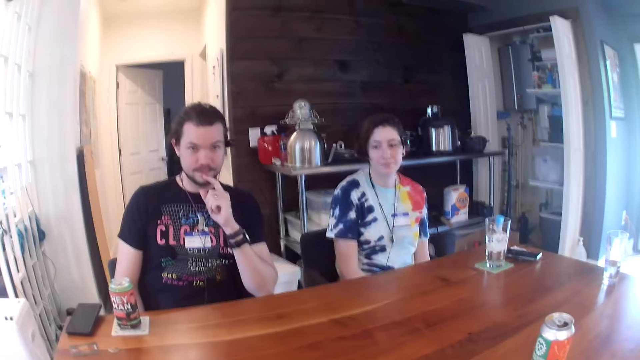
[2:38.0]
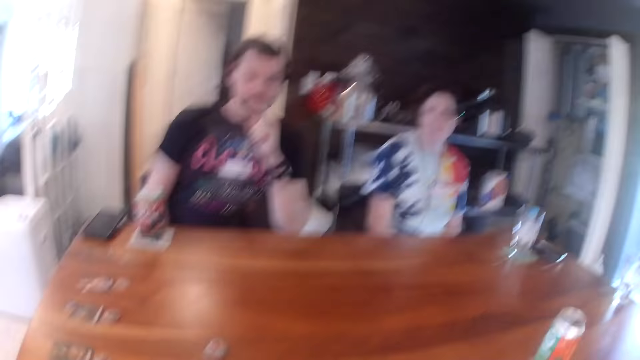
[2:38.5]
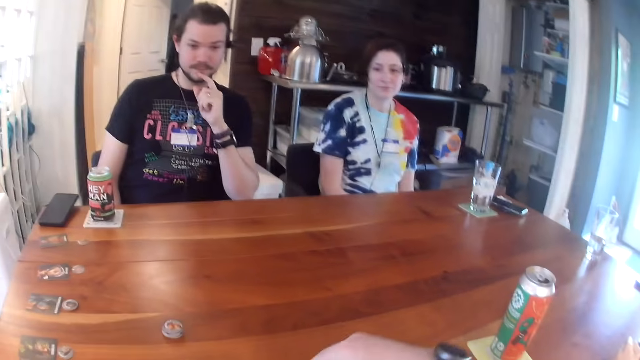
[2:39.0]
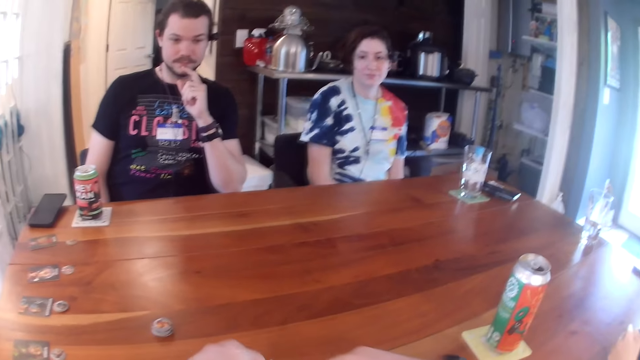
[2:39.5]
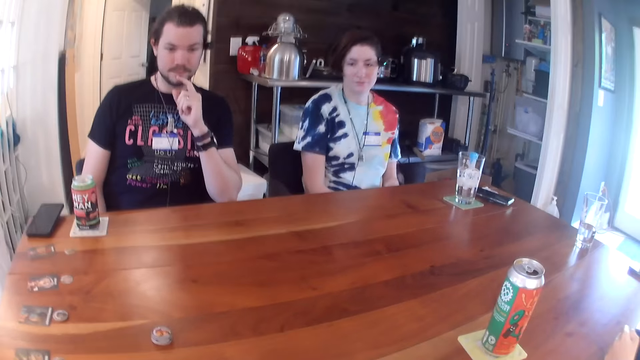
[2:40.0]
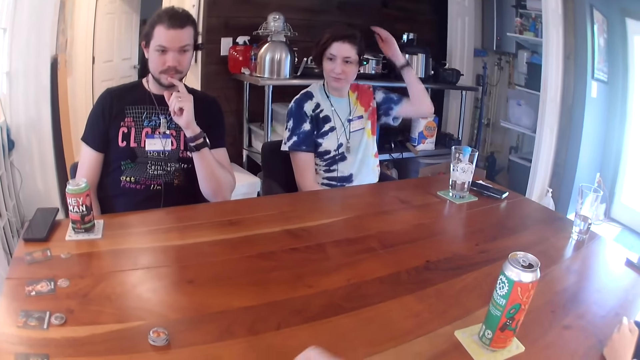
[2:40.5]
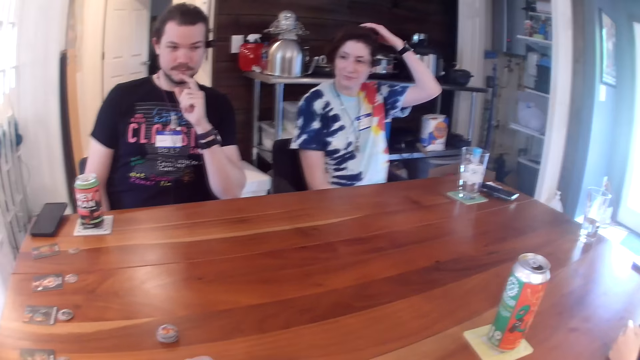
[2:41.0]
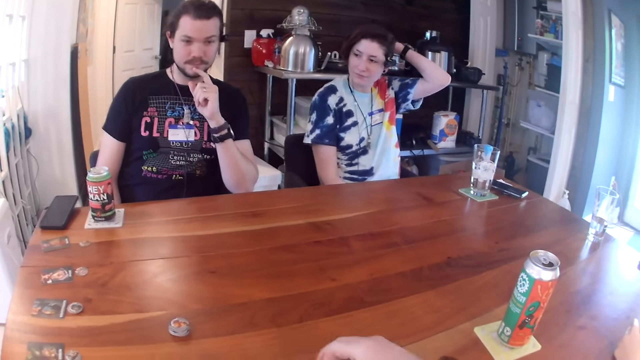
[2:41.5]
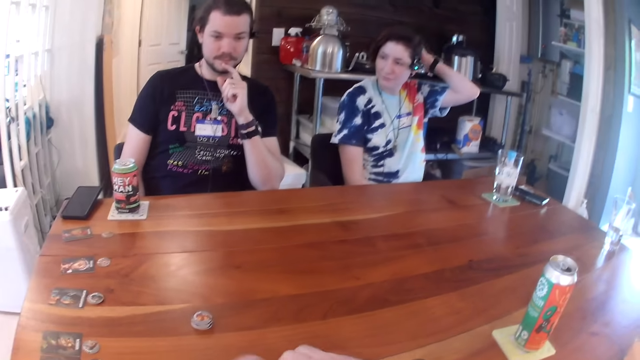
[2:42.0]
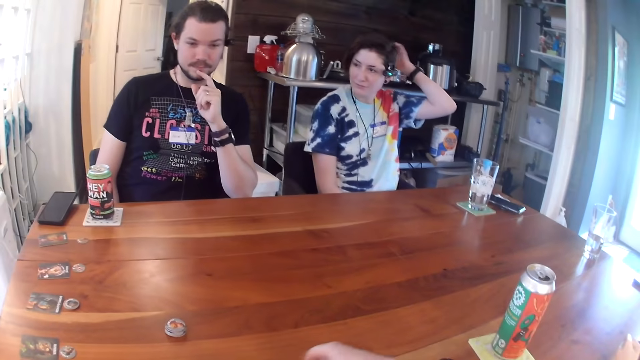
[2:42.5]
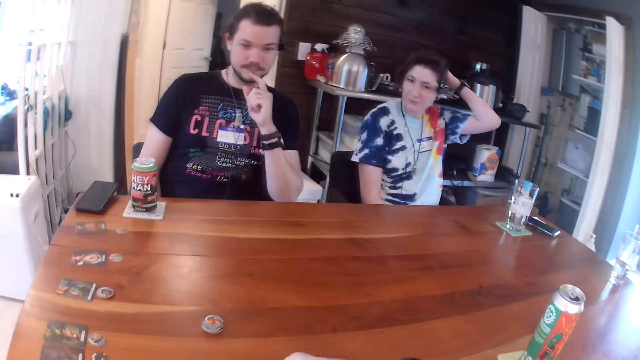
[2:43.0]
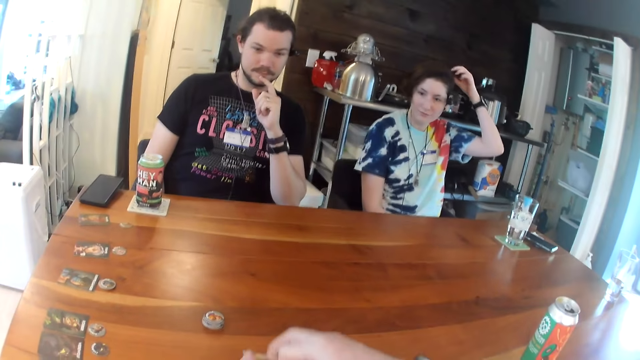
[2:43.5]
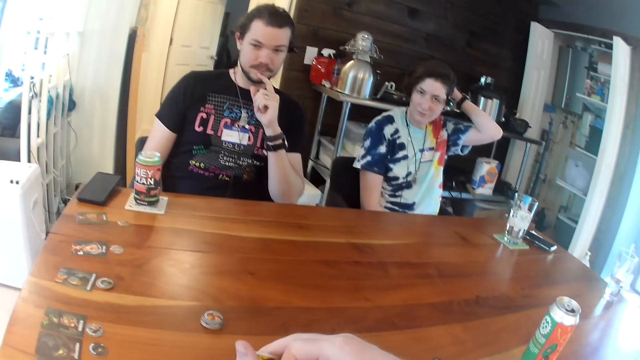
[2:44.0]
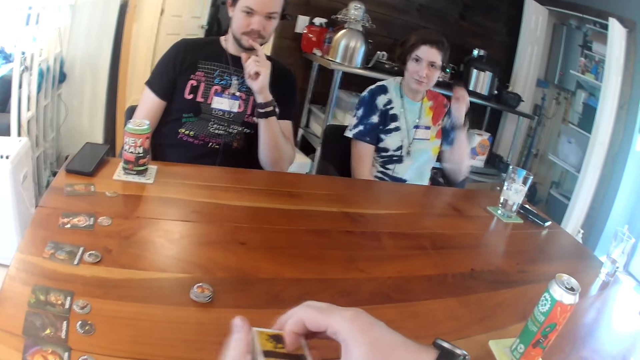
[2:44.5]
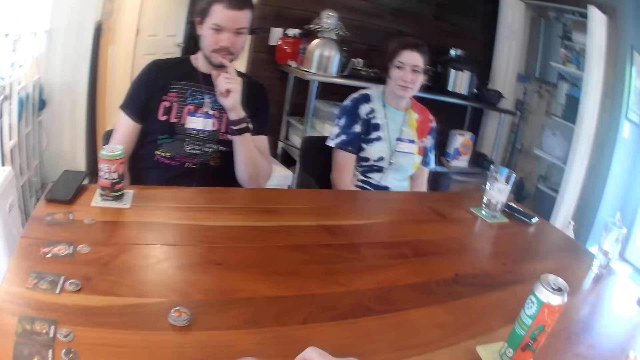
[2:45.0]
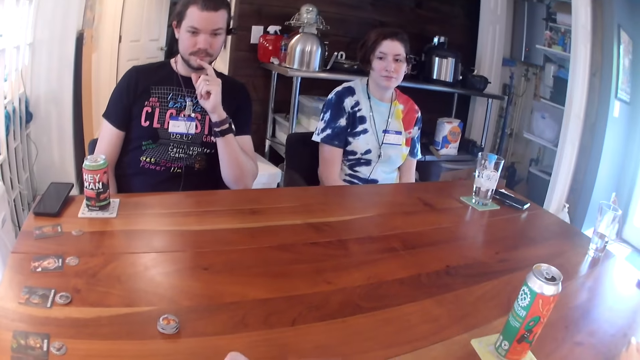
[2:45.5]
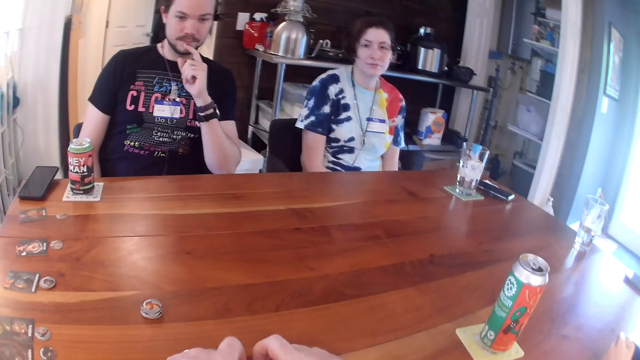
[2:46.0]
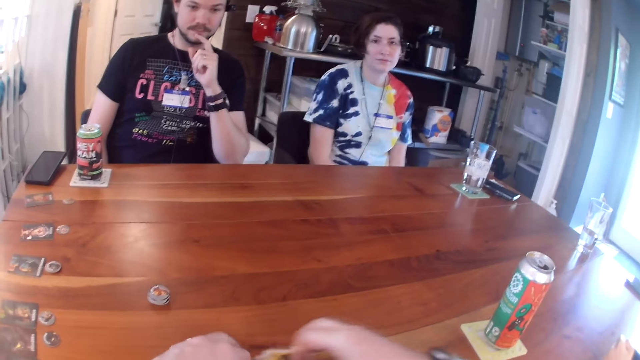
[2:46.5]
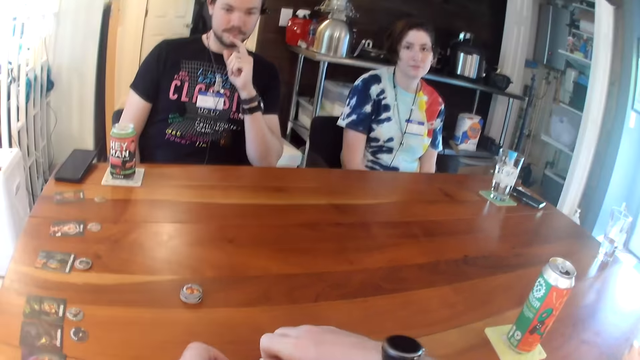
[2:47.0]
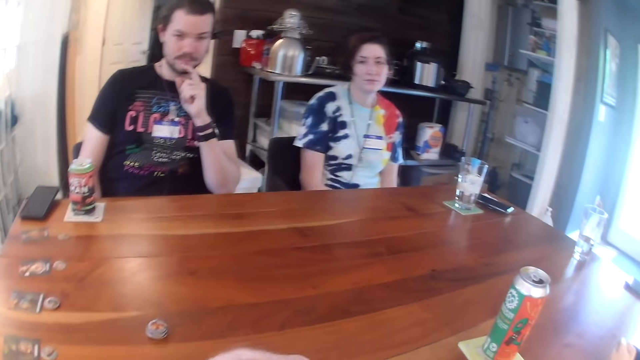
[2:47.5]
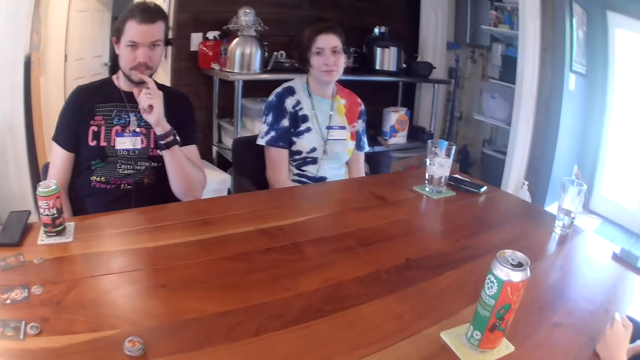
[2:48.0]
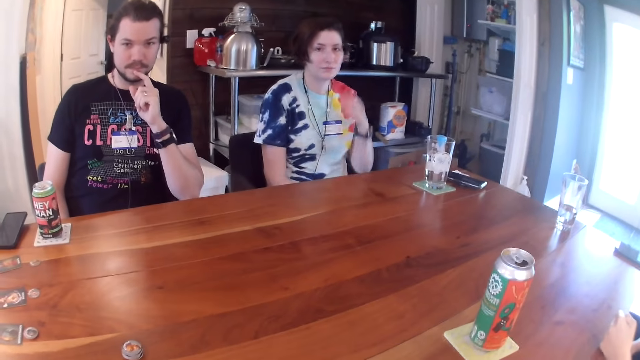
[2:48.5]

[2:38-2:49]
The woman rubs her hair with her left hand. The camera wearer talks. He takes the cards from the table with his right hand and arranges the cards with both hands.

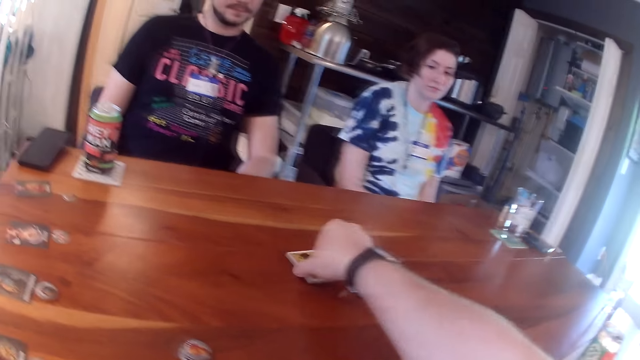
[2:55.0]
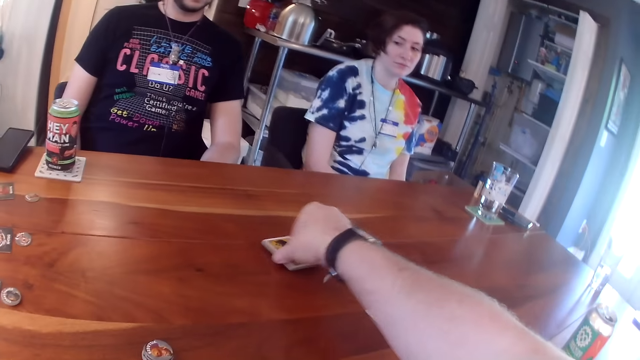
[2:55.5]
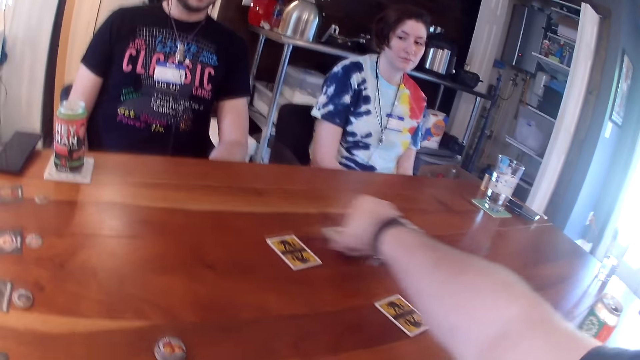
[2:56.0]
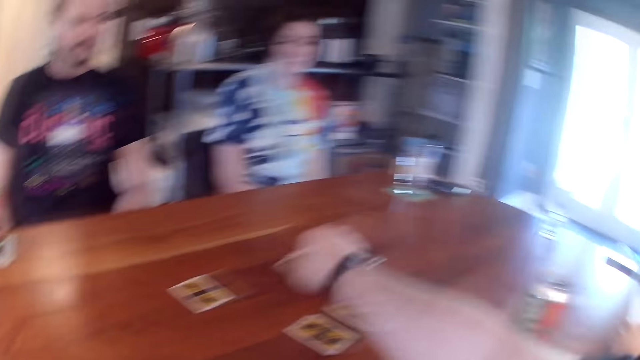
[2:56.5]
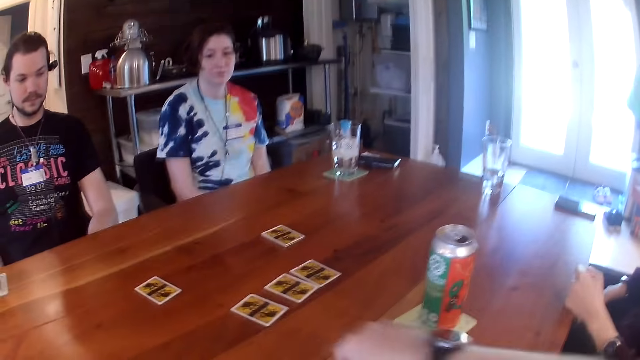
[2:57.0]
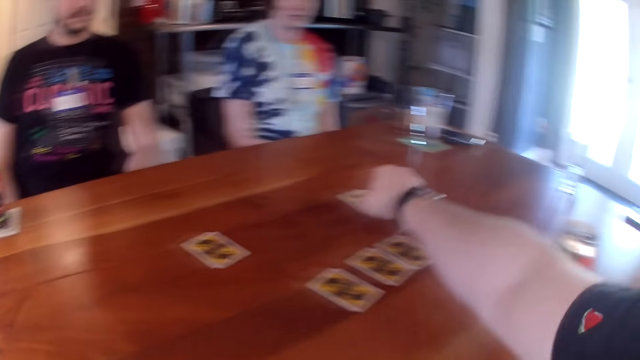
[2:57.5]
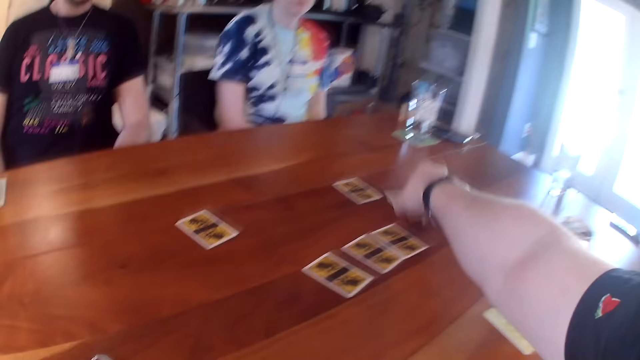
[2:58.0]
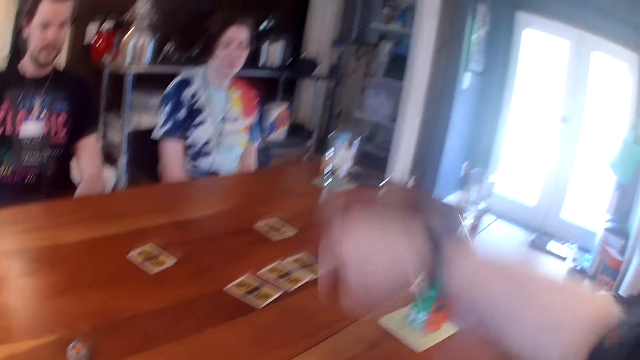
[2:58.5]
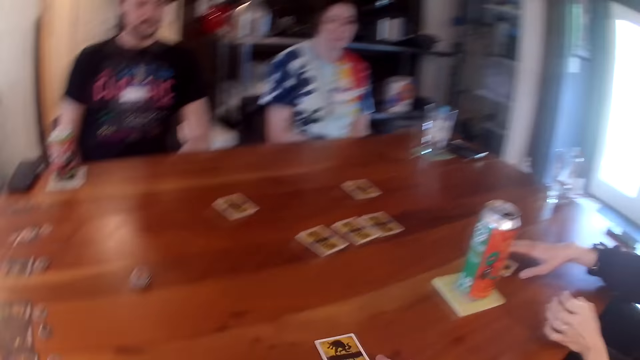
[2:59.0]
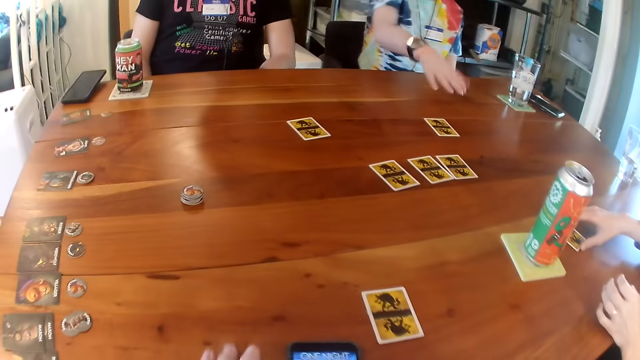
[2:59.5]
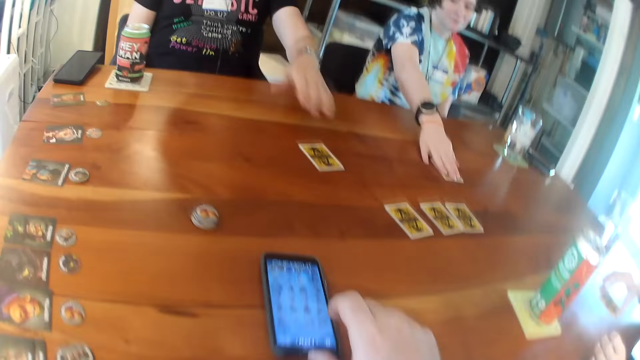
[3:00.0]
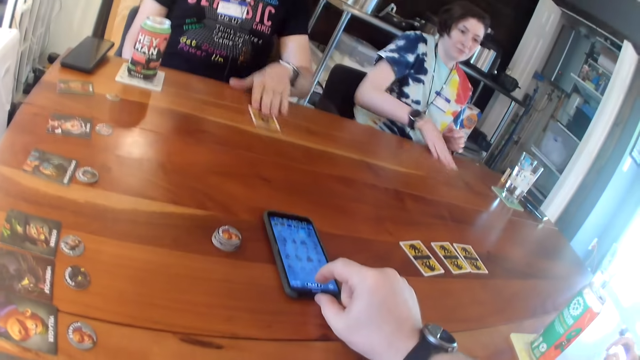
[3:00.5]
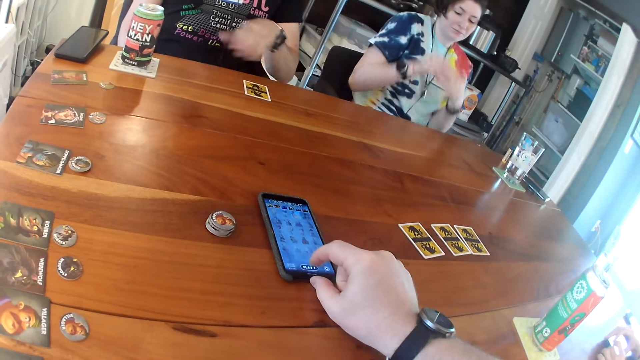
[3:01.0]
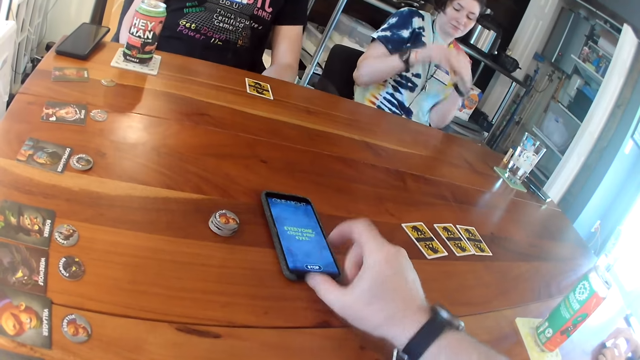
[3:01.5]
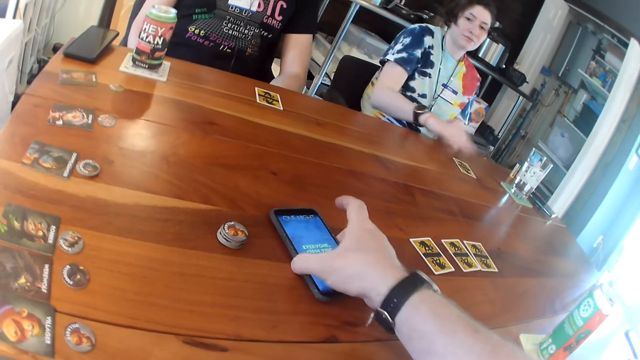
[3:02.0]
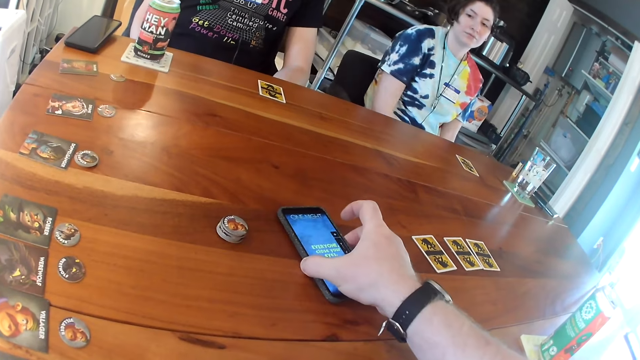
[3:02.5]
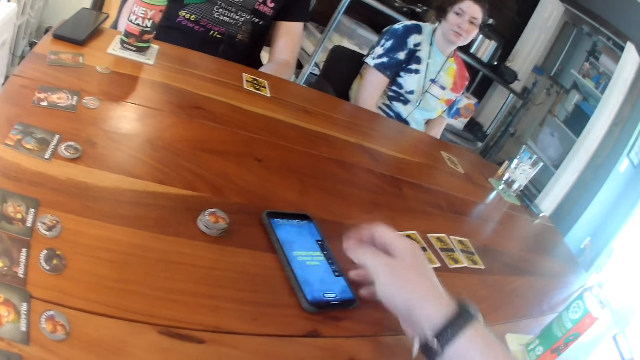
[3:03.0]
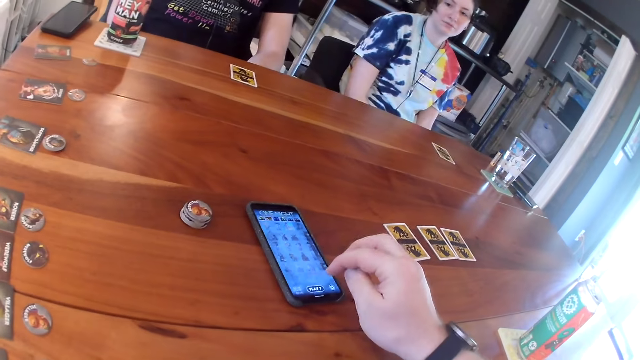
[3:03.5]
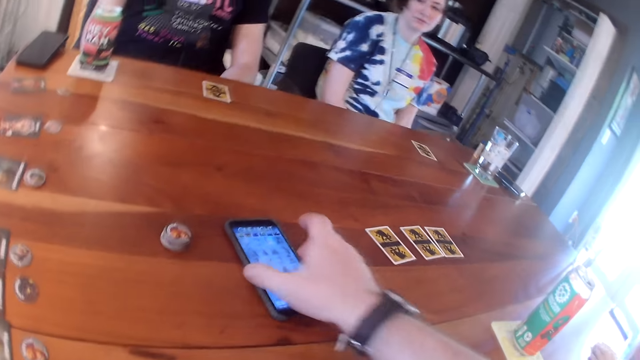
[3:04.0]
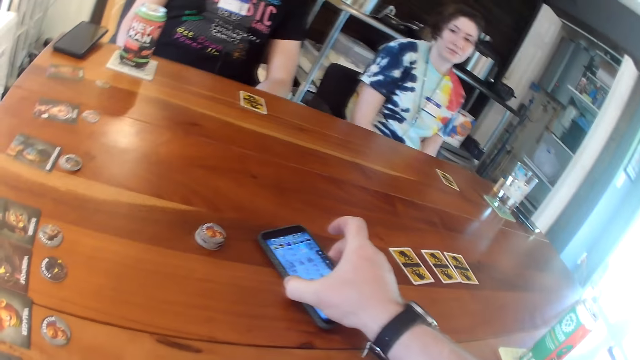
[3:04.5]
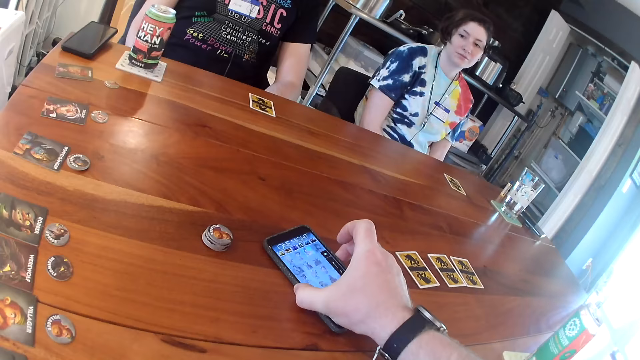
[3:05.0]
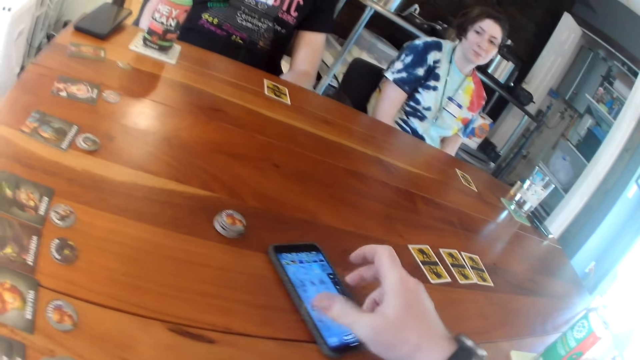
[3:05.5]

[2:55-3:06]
The camera wearer drops a card on the table with his right hand. He drops two cards on the table with his right hand. He drops a card on the table with his right hand. He drops the cards on the table with his right hand. He takes a card from the cards with his right hand and drops the card on the table. He moves the card with his right hand. He moves the phone on the table with his right hand. A woman takes the card from the table with her right hand. Another woman moves the card with her right hand. A man moves the card with his left hand. The other woman takes the card from the table with her right hand. The first woman places the card on the table. The camera wearer operates the phone with his right hand. The other woman drops the card on the table. The camera wearer moves the phone with his right hand. He operates the phone with his right hand. He moves the phone with his right hand.
